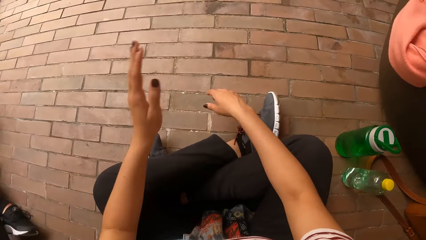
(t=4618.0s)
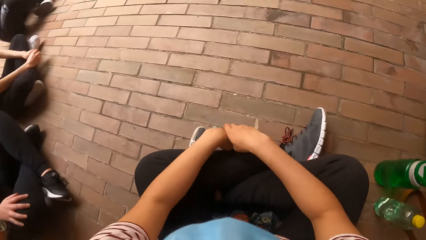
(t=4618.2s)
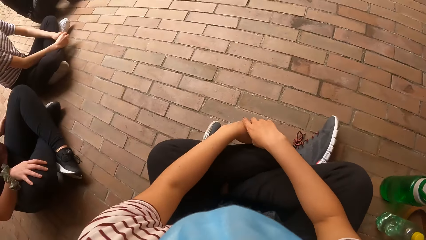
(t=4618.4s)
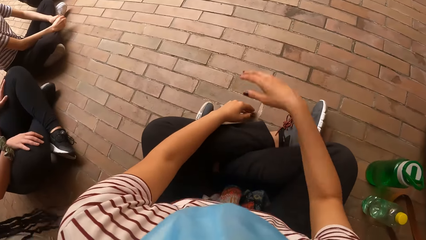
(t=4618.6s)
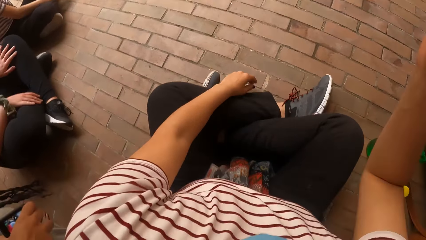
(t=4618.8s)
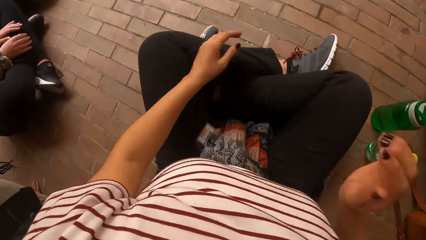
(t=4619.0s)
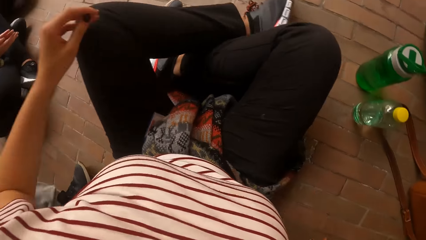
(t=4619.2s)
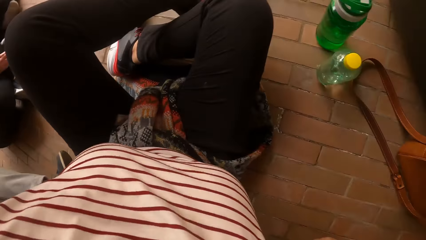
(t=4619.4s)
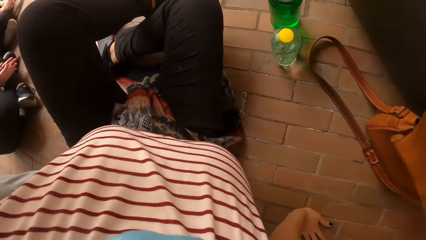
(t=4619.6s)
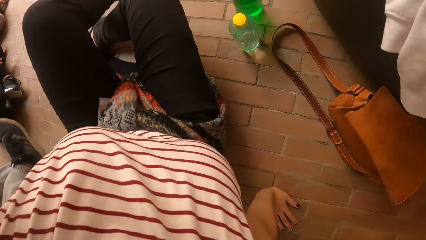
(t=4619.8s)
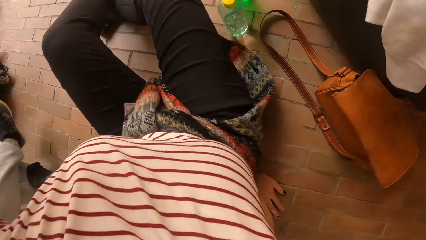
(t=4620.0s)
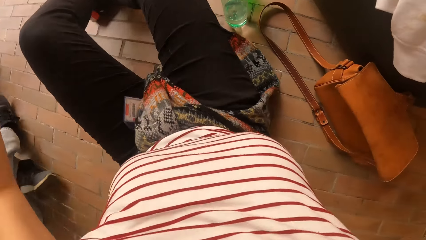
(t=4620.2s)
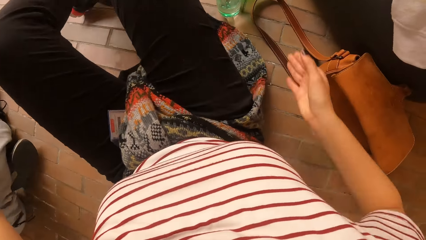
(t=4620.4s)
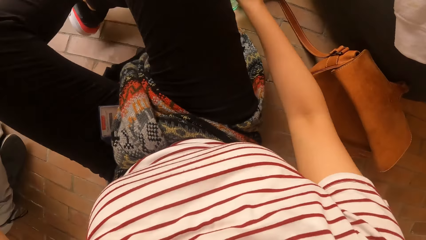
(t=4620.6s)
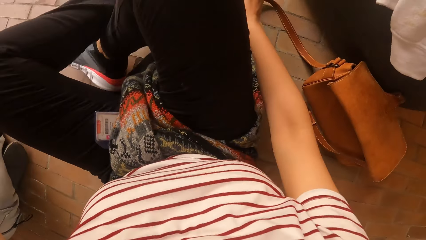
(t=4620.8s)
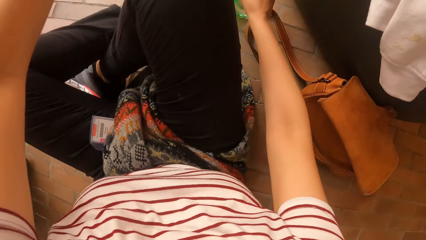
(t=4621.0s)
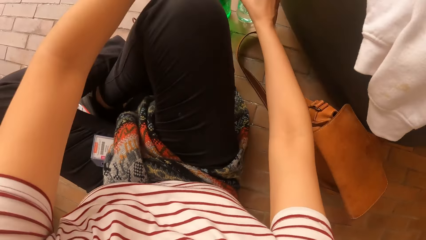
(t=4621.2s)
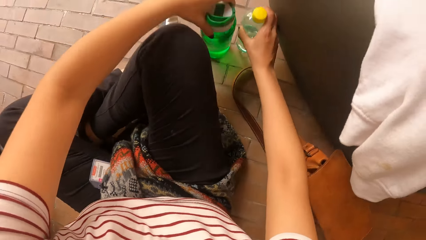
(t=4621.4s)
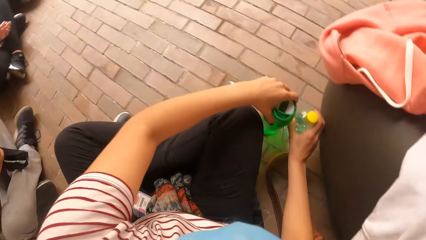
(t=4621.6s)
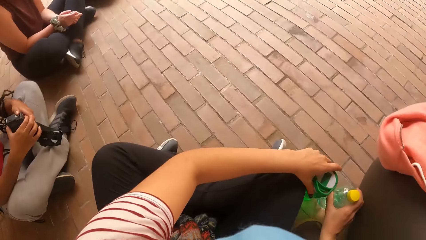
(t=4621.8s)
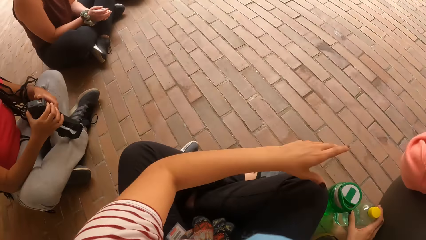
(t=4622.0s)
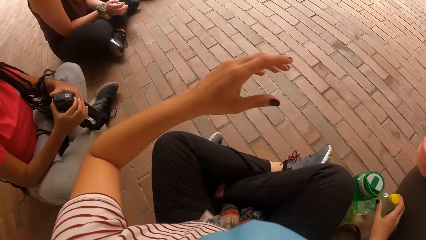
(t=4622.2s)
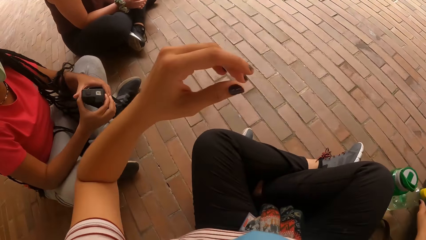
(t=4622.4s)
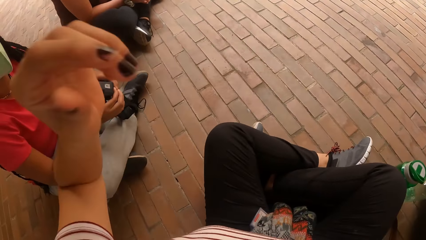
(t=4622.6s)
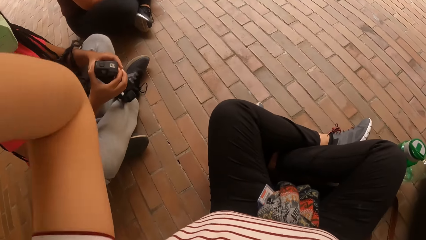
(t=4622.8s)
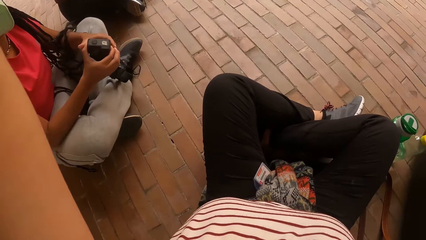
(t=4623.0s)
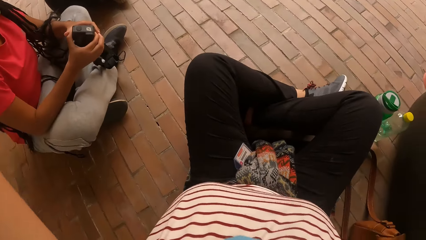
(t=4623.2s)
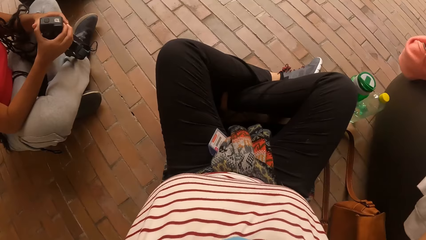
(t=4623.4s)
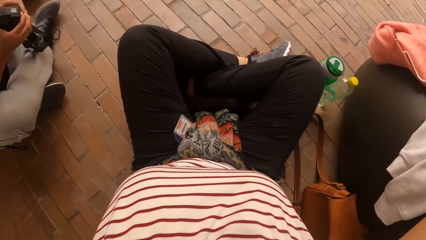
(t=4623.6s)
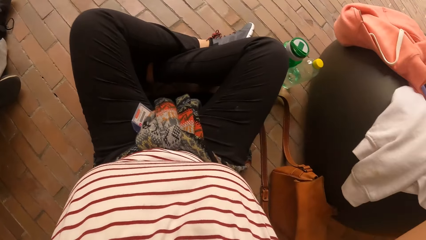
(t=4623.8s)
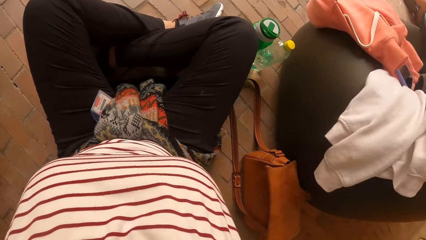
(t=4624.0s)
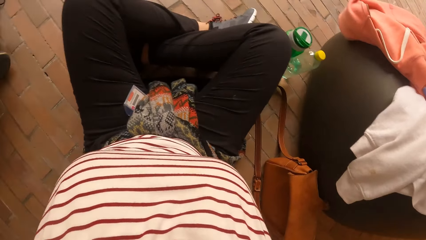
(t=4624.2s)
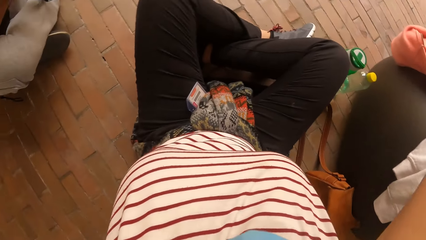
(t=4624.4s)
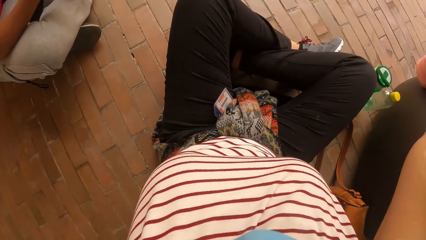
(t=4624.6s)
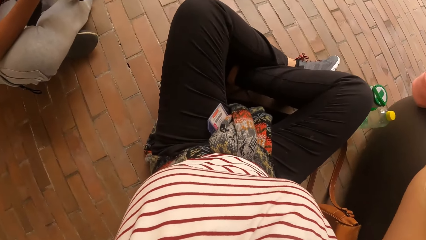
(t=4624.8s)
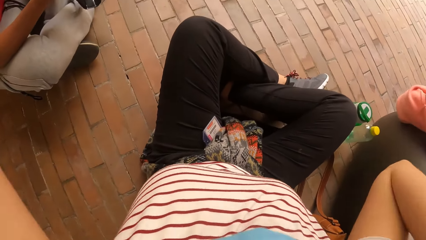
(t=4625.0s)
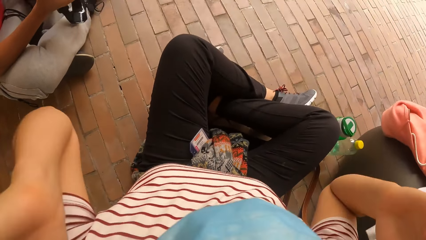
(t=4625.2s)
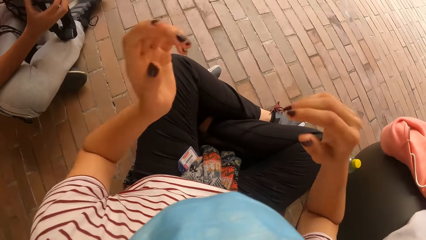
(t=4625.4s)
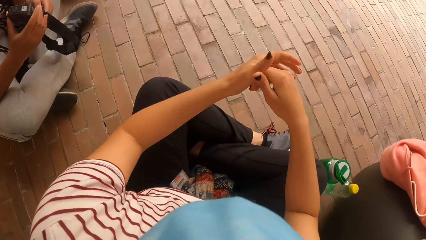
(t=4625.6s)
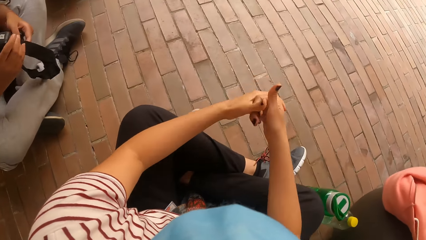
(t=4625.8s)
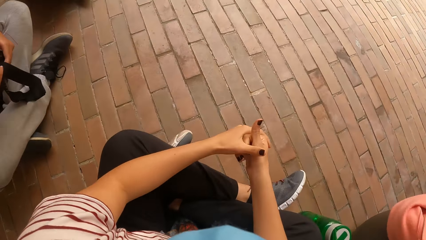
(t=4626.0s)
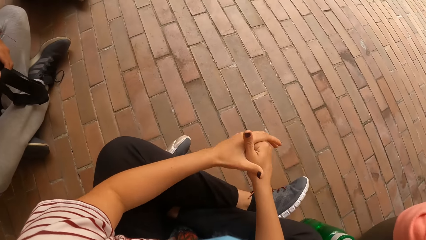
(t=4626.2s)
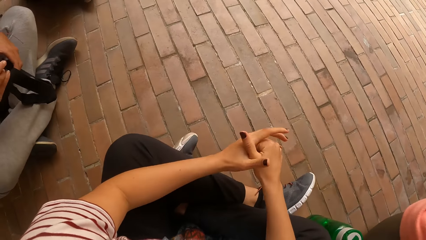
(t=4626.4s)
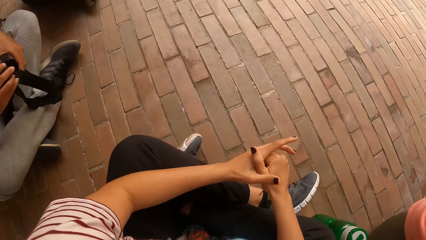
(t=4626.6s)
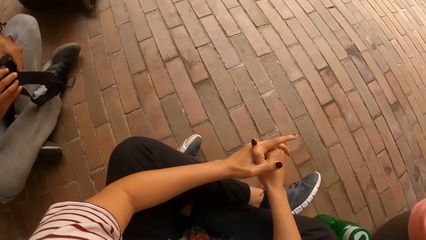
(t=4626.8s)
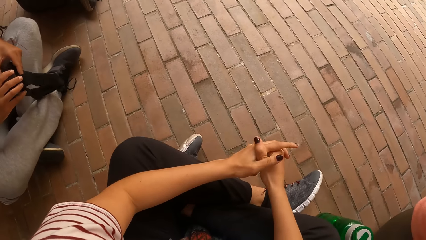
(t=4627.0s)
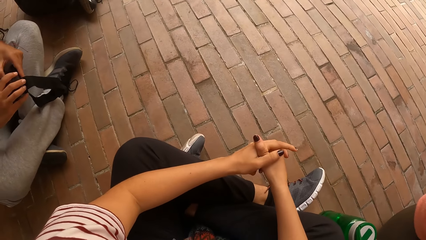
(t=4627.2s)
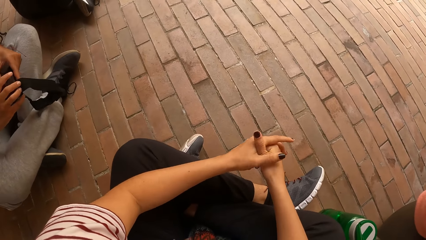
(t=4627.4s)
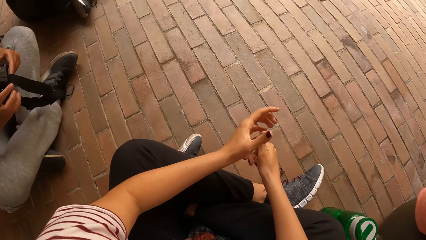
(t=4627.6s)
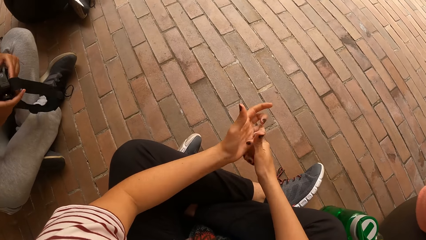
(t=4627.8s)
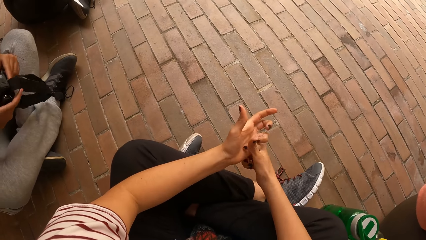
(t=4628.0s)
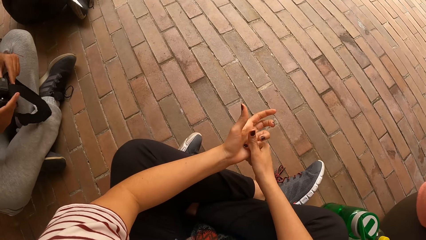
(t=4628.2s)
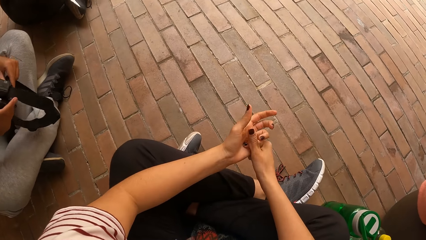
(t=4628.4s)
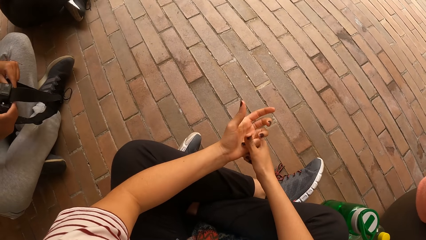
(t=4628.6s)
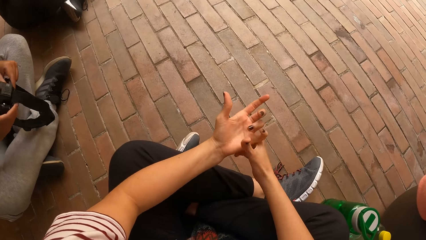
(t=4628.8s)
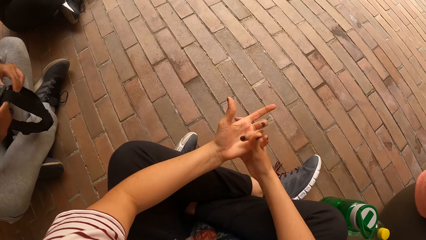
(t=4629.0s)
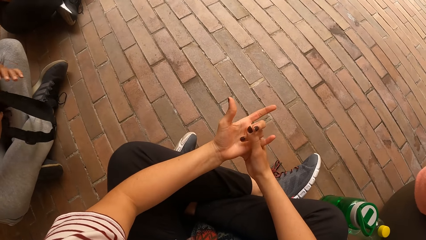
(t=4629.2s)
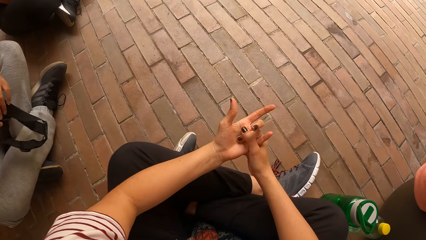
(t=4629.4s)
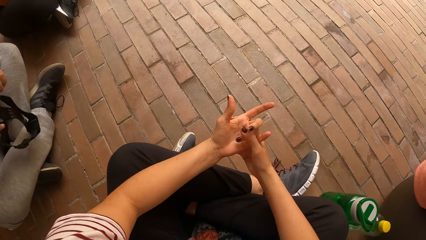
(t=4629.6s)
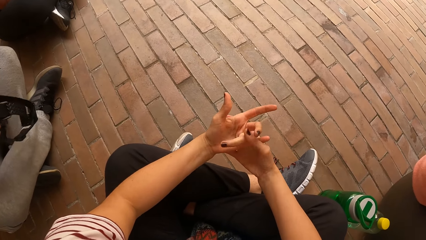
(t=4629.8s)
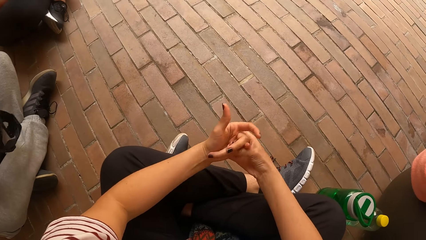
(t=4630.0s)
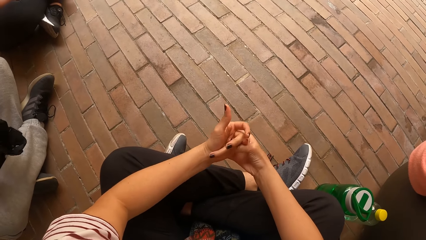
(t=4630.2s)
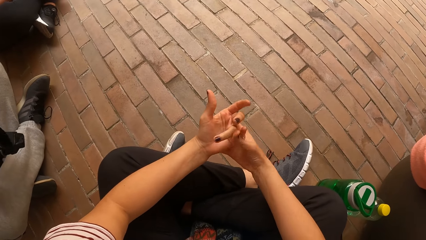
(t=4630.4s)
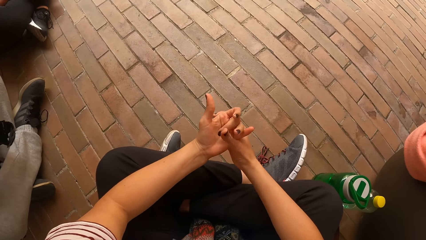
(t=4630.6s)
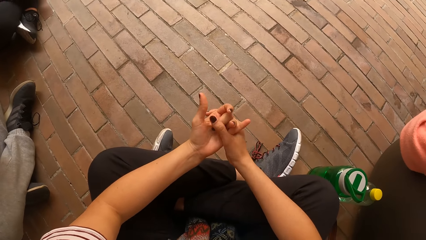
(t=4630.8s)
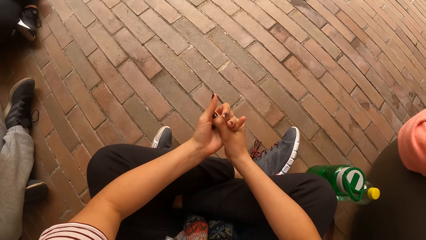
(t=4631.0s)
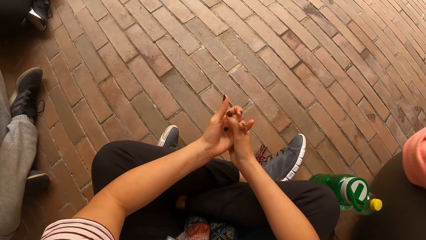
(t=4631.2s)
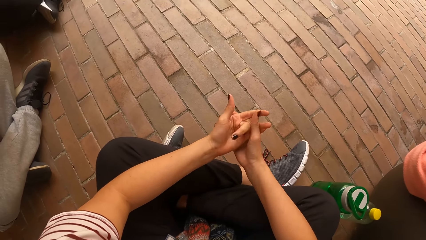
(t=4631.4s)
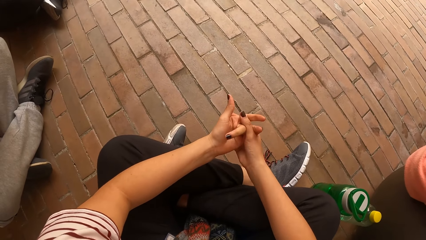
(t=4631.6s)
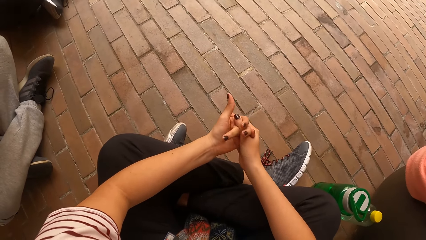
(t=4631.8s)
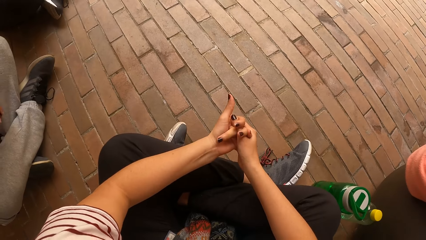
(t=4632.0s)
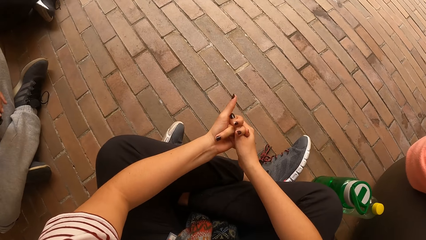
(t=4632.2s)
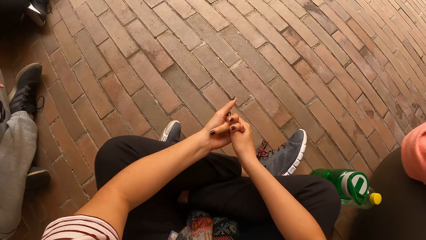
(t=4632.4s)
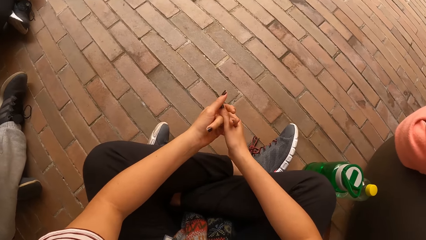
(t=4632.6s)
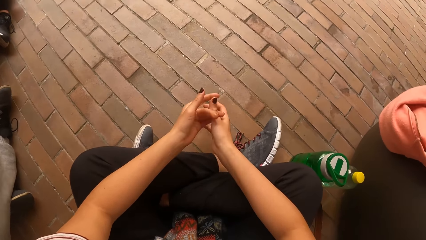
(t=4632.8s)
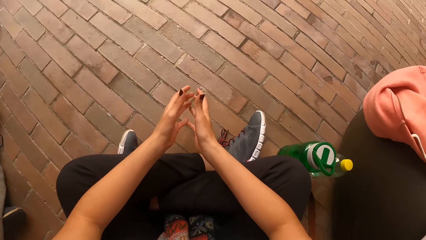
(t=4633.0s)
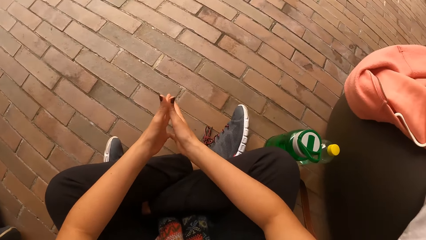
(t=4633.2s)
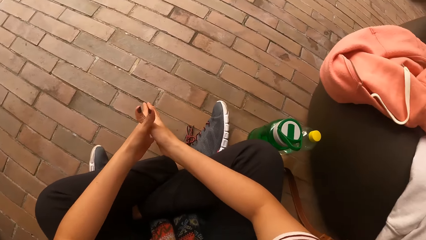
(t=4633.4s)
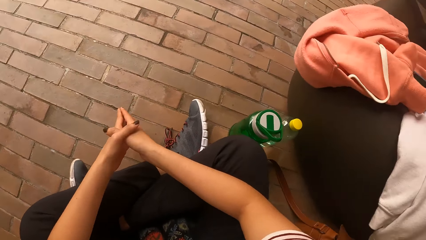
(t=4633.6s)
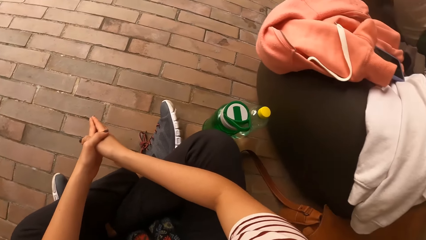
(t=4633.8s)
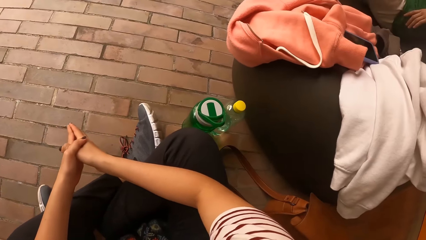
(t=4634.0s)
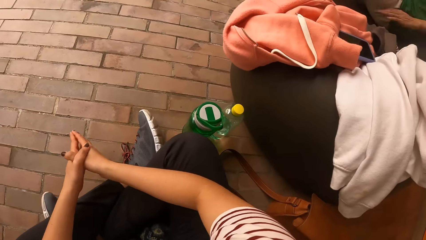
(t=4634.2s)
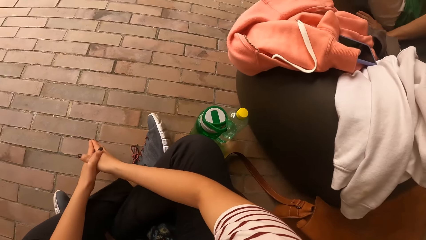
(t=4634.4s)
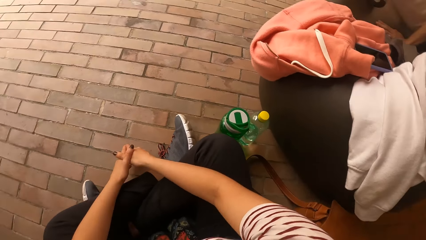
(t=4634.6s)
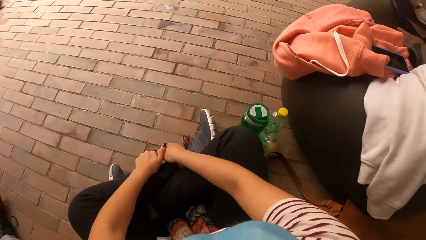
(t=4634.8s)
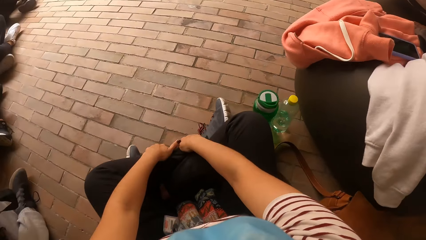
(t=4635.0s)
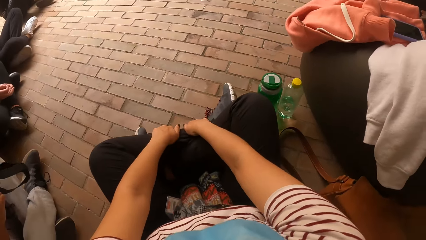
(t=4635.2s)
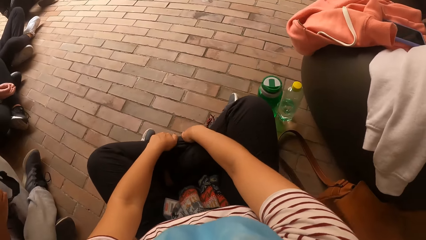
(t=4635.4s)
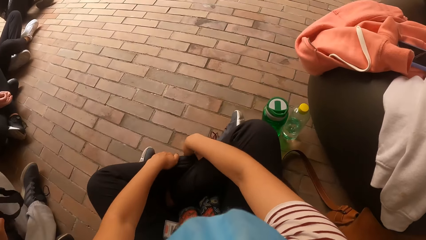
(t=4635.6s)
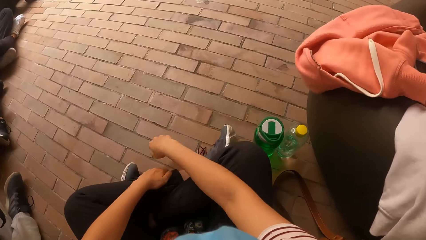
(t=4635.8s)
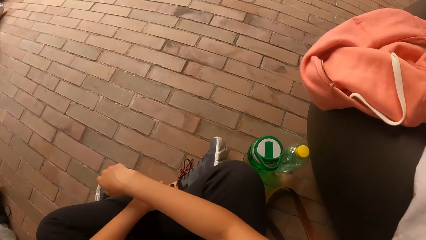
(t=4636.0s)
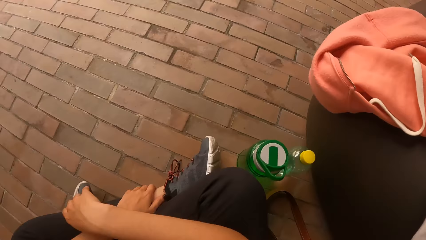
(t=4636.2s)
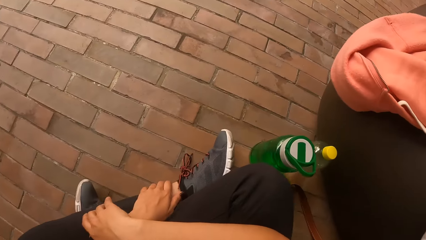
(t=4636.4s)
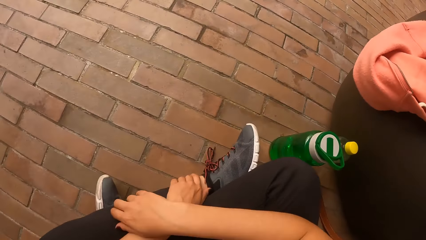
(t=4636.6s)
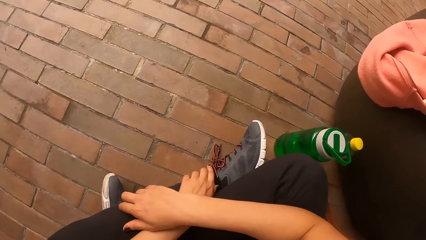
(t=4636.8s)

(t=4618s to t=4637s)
The camera wearer moves the hand. She moves the body. The man sits by the left of the camera wearer. The camera wearer adjusts her sitting position. She moves two bottled drinks on the pavement with her hands. She looks around. A woman holds a camera in her hands. The camera wearer lifts the hand. She touches her head with her hands. She moves the hands. She cracks her right knuckles with her left hand. The lady adjusts the belt. The camera wearer cracks her left knuckles with her right hand. She presses the fingers. She looks around. Another lady moves the legs. The camera wearer places her hands on her legs. She looks around.
